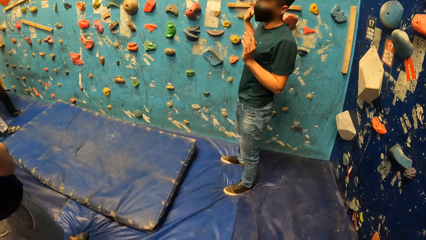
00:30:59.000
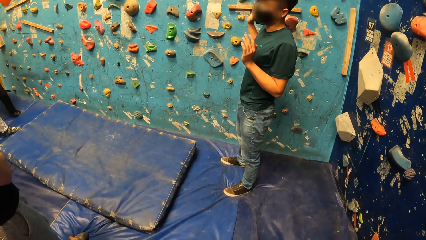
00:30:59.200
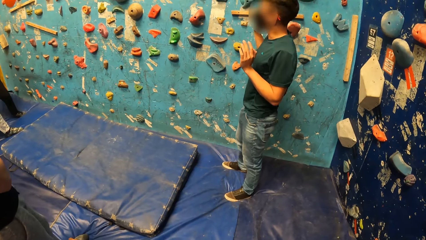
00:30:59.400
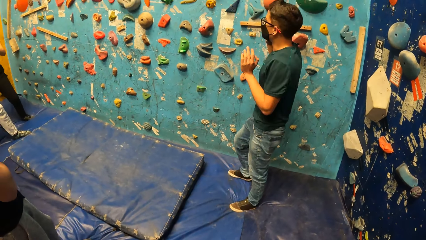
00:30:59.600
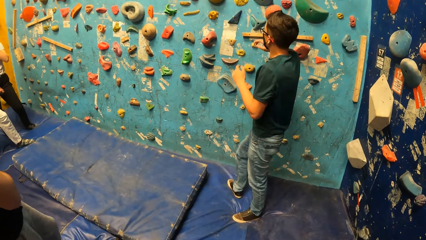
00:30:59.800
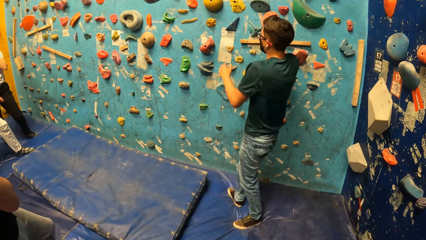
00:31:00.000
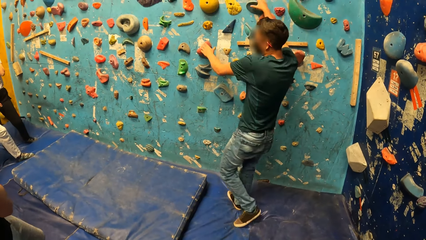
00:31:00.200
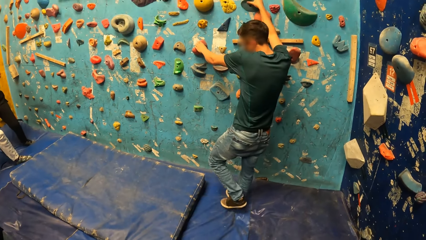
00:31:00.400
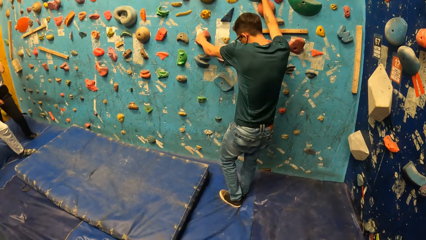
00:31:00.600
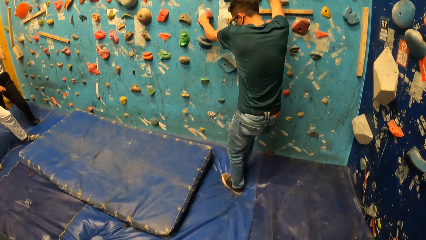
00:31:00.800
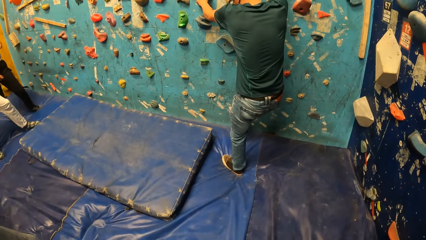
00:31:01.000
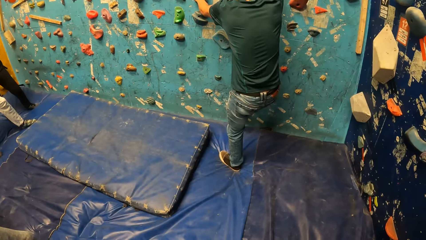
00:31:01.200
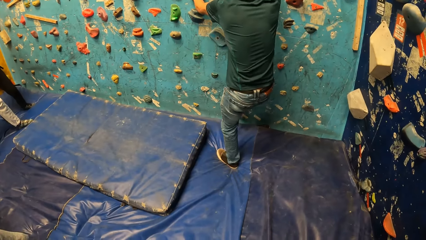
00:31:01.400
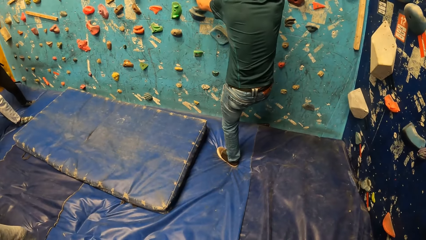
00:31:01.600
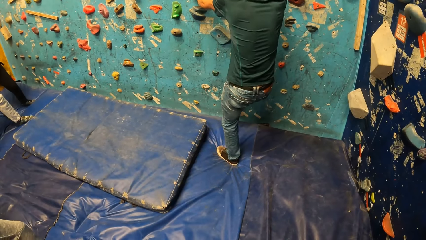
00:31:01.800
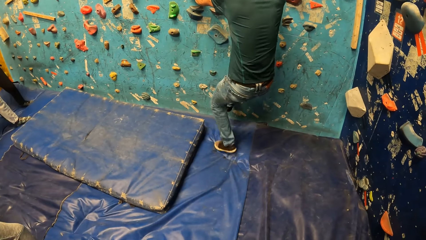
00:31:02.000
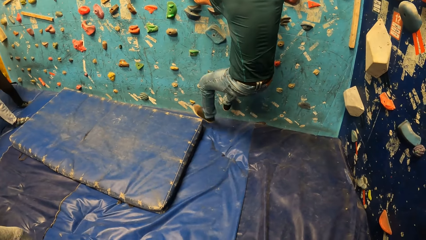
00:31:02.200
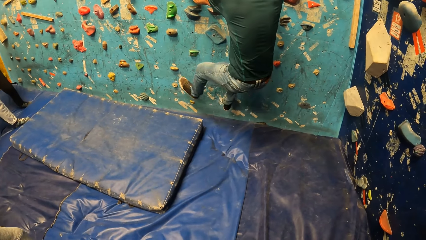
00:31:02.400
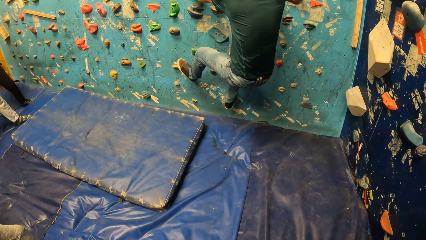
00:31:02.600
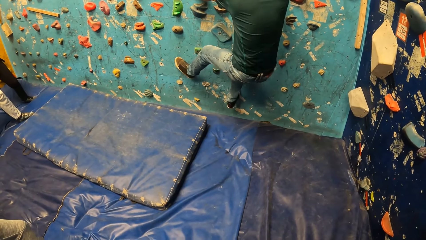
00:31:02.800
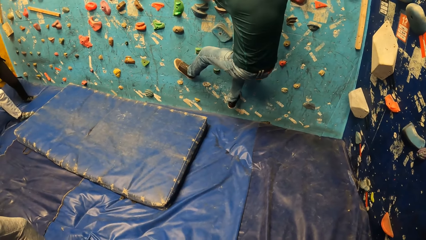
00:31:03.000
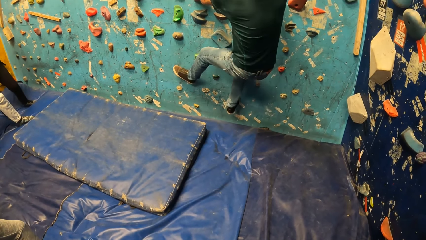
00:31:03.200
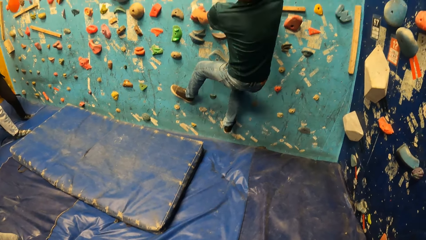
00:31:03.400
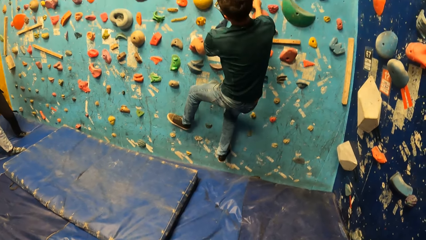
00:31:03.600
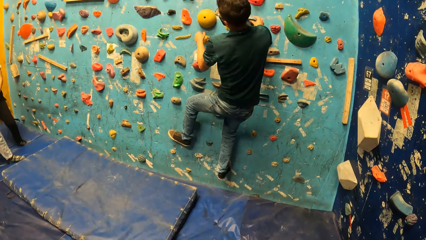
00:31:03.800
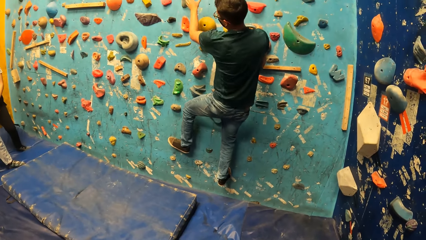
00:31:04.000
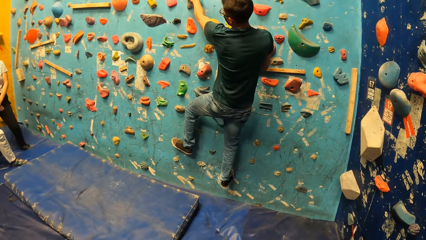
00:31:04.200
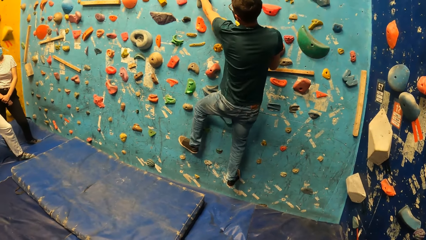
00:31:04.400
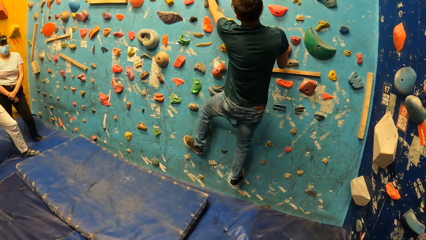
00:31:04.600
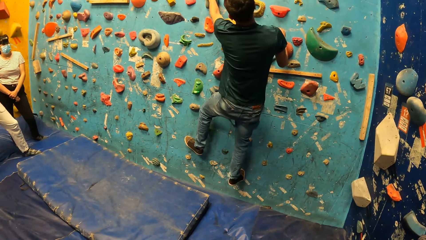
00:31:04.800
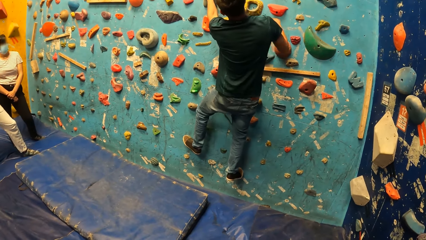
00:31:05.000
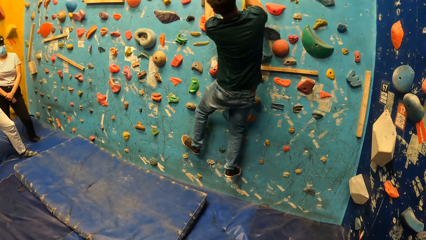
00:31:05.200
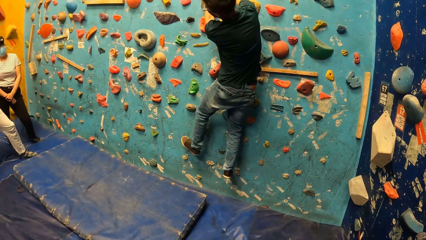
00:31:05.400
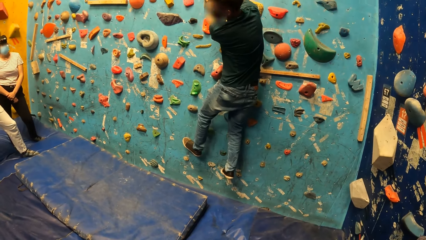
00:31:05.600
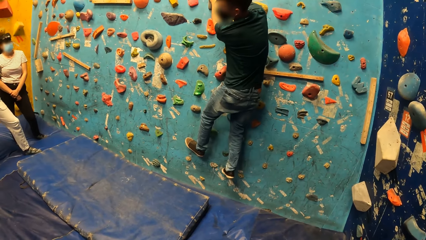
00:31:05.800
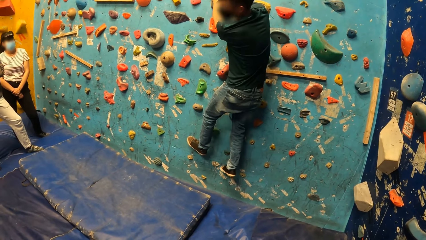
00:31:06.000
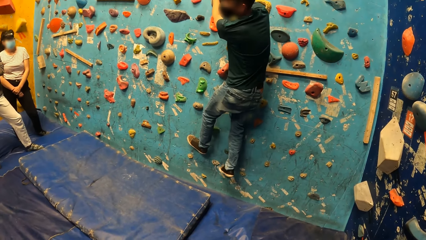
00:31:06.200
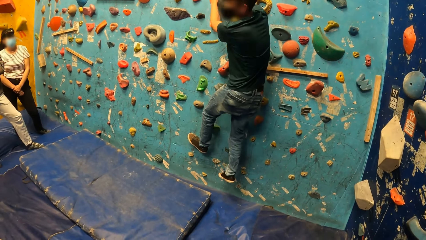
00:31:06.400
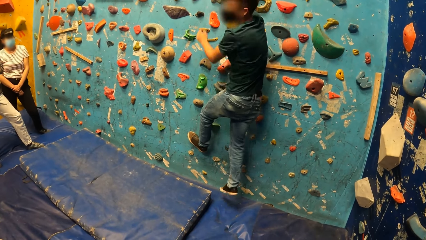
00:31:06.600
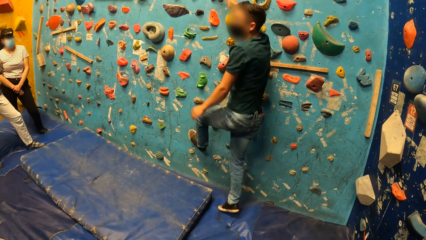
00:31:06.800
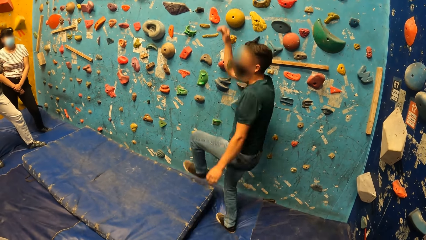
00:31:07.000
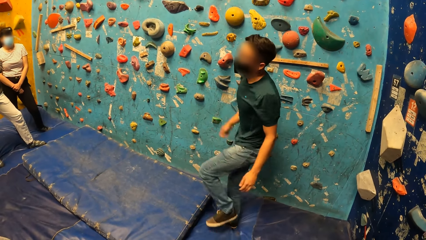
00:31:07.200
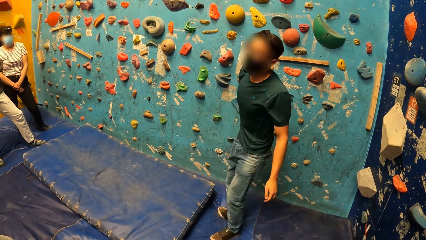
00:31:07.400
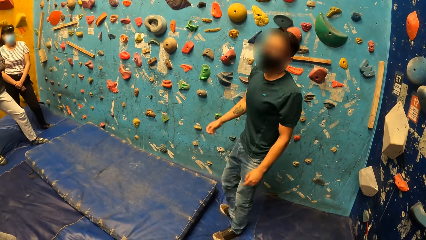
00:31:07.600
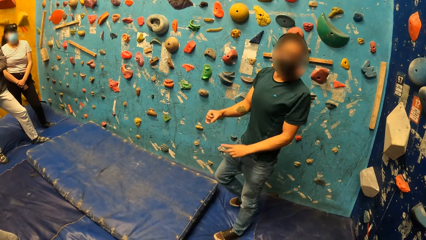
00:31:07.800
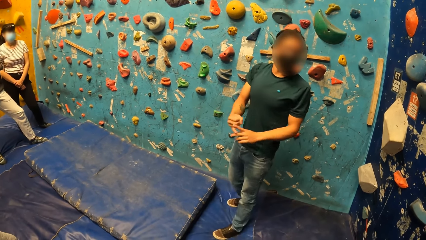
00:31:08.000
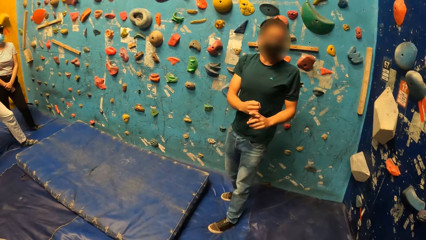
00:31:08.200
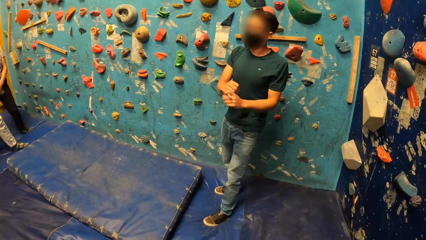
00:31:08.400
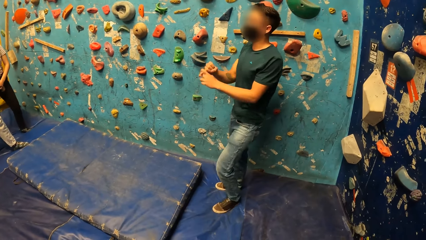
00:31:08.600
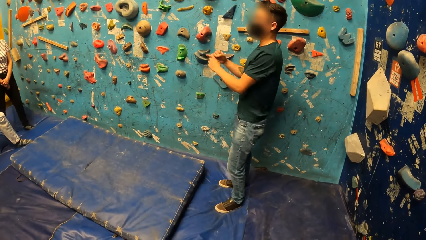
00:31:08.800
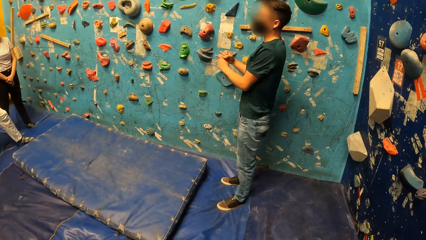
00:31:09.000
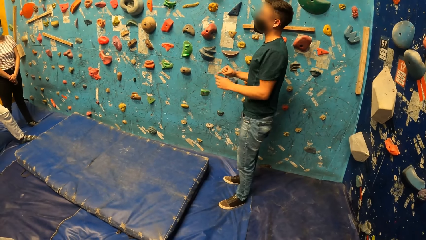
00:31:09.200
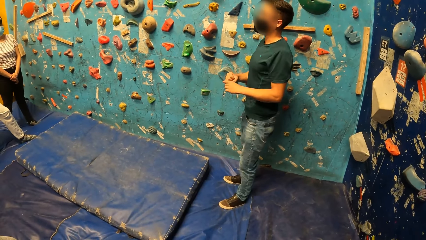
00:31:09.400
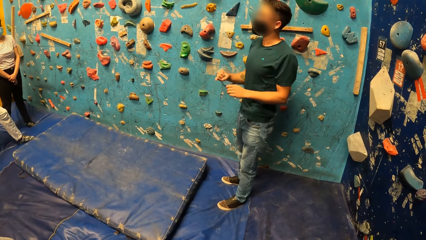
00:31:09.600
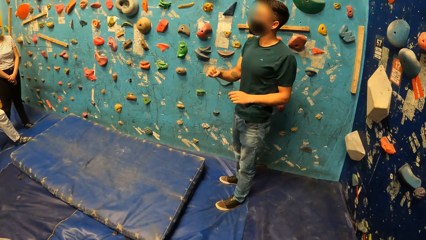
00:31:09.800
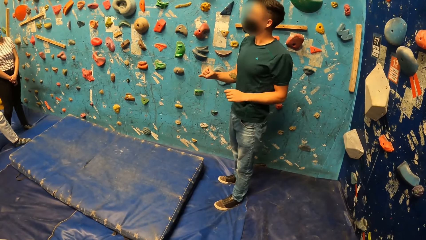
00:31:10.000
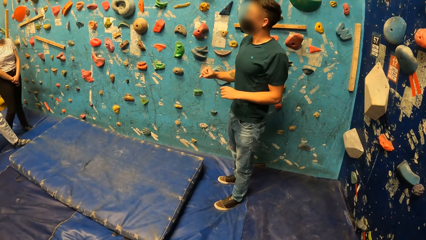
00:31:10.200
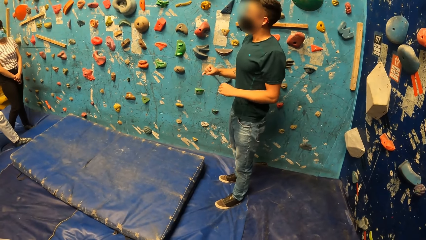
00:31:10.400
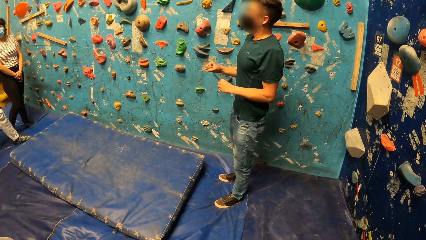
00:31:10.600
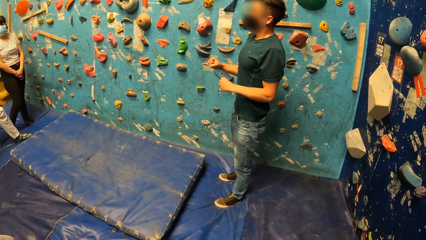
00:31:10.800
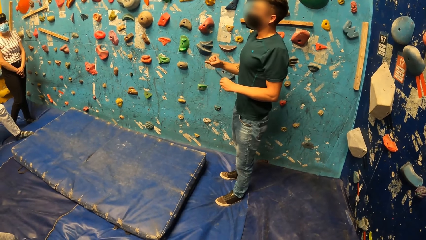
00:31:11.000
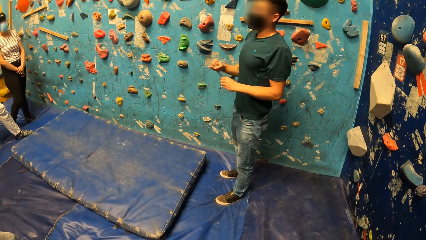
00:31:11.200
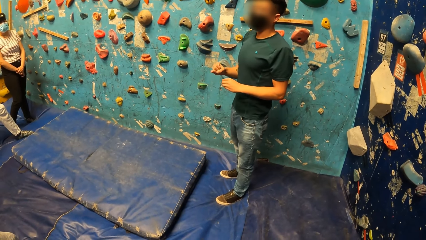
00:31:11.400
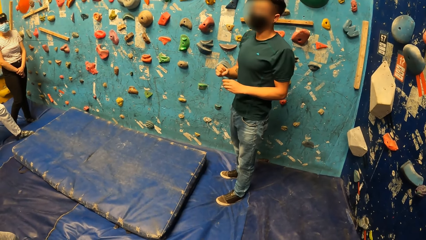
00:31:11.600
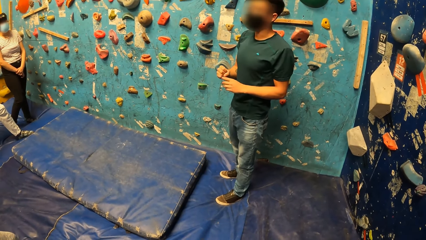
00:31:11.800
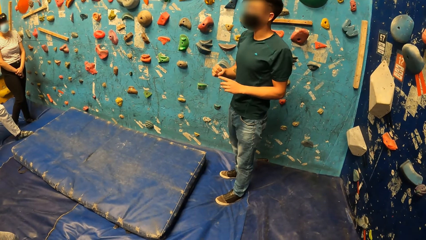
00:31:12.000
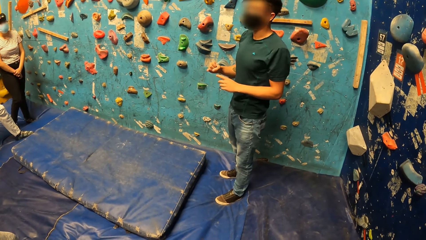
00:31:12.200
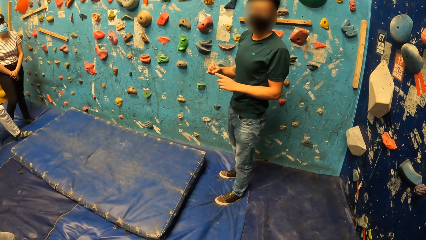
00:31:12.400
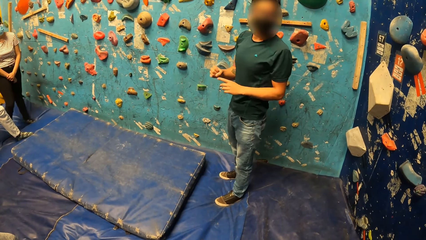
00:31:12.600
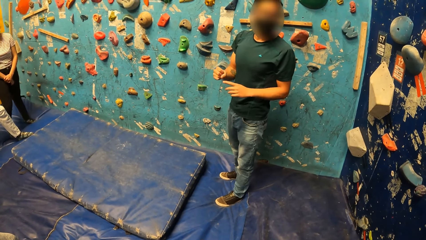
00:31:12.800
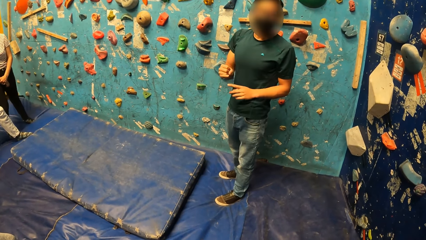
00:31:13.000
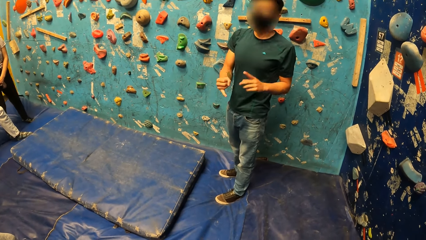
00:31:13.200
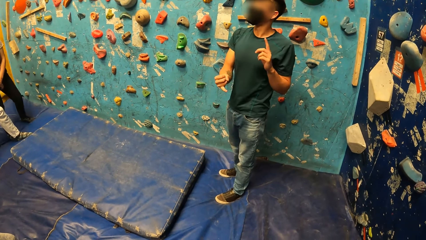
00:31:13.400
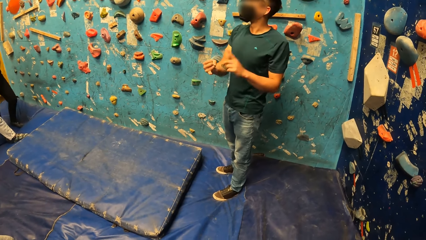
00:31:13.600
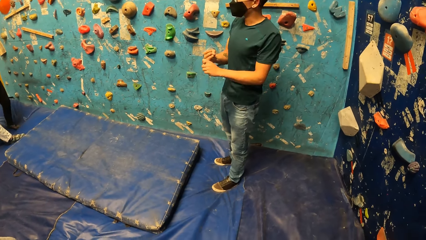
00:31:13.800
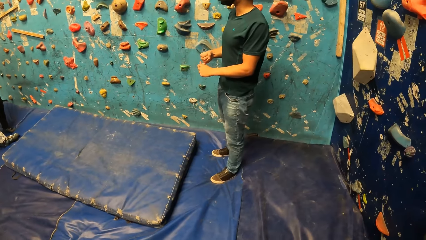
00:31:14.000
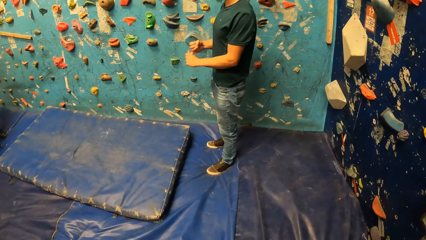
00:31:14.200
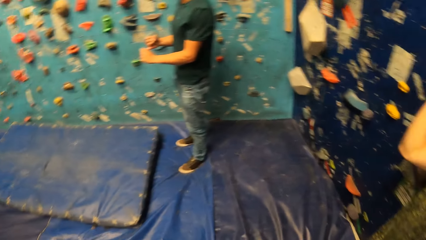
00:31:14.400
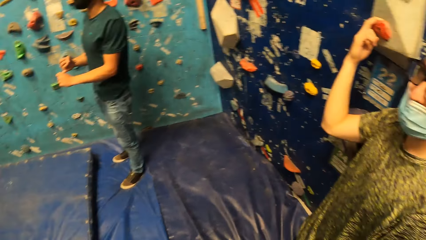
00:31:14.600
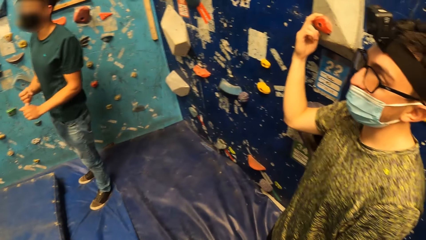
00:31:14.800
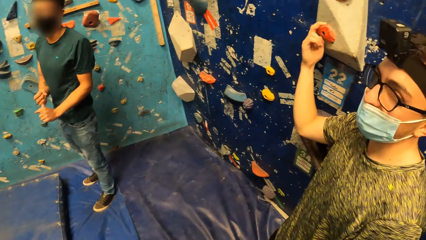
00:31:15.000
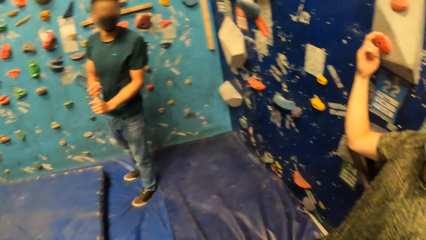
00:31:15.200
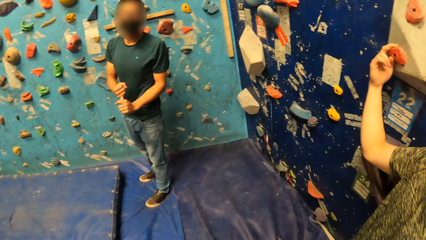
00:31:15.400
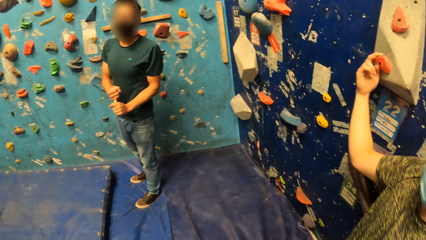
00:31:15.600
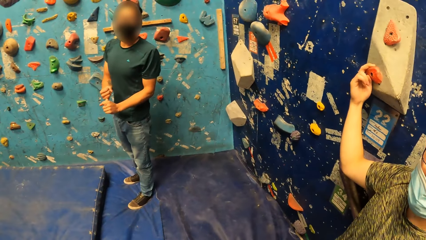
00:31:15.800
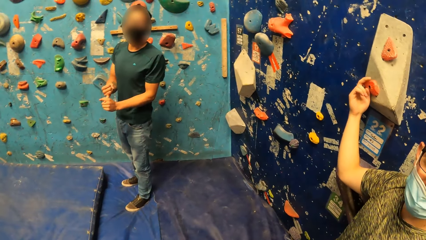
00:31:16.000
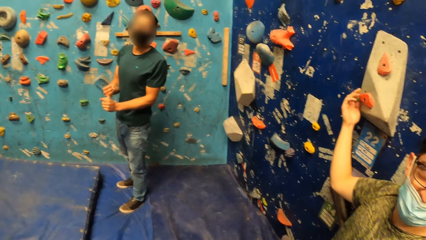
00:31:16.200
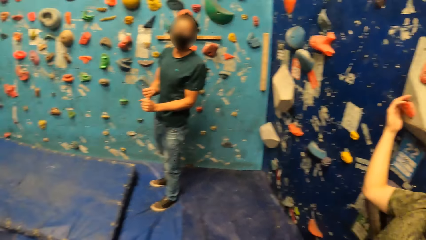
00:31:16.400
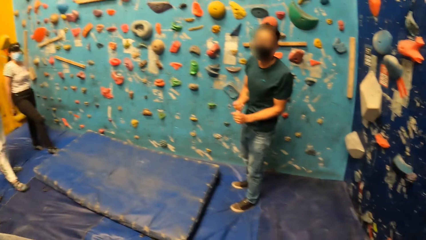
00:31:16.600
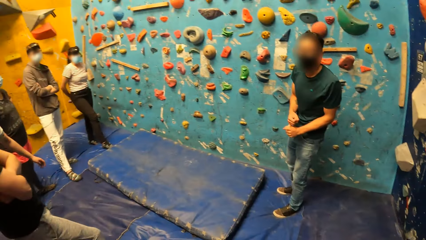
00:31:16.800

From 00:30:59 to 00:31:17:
A man climbs the rock climbing wall. The man holds a mold on the wall with both hands. The man steps on the foam mattress. The man jumps down from the wall. The man instructs the camera wearer and the group. The man interacts with the camera wearer and the group of people. Another man holds a mold on the wall with his right hand.
